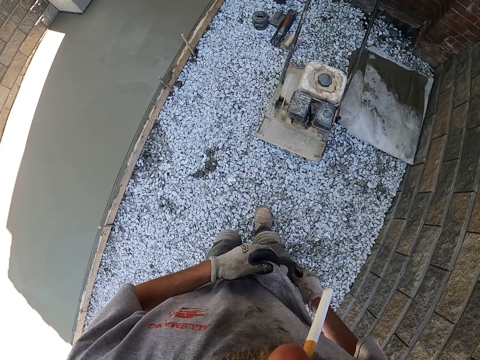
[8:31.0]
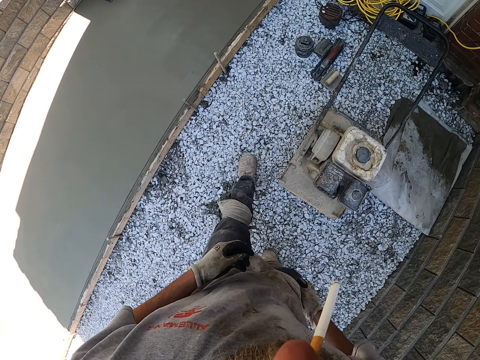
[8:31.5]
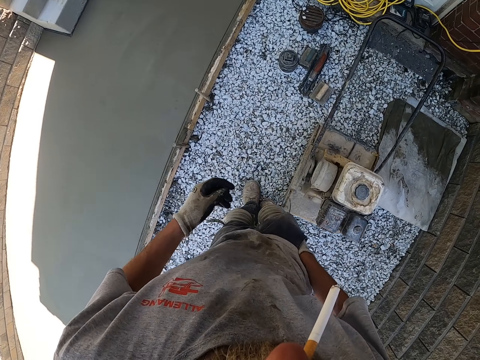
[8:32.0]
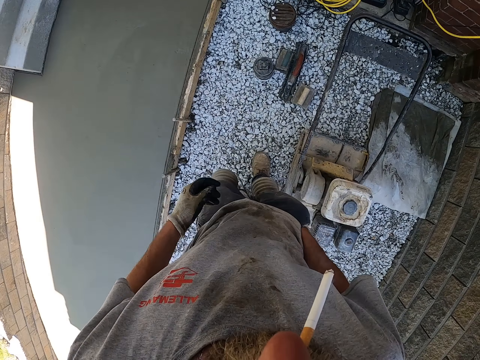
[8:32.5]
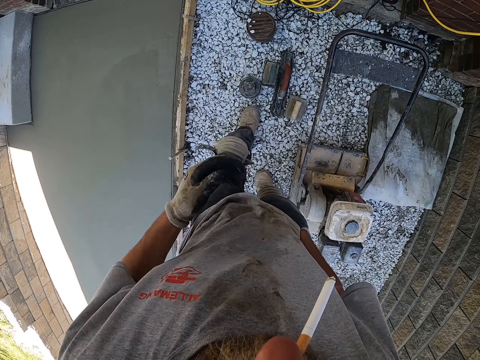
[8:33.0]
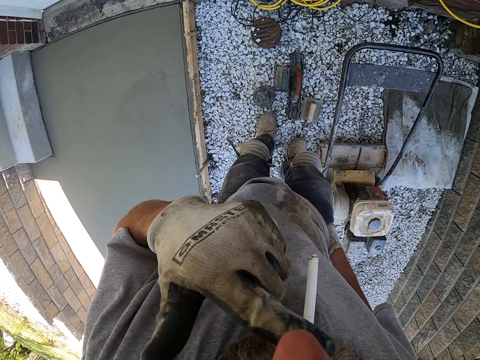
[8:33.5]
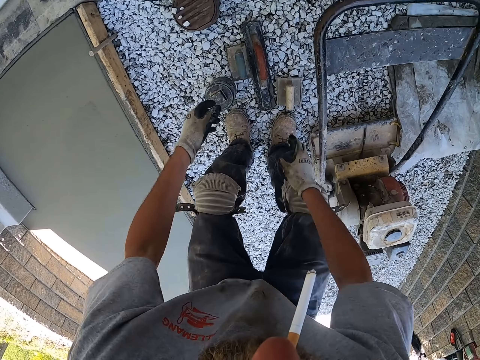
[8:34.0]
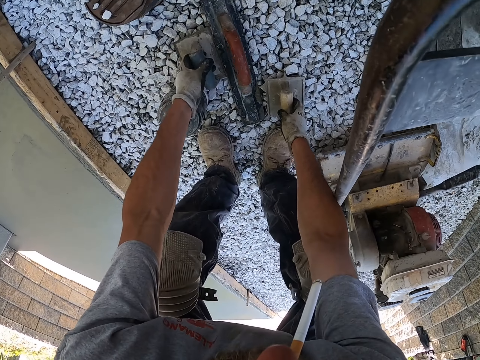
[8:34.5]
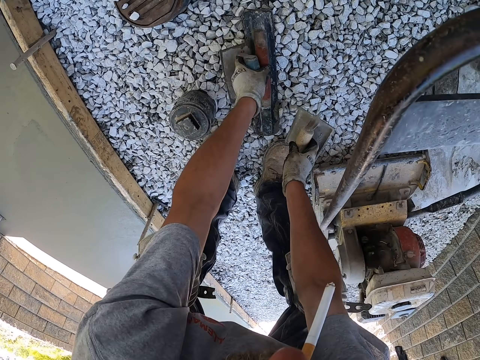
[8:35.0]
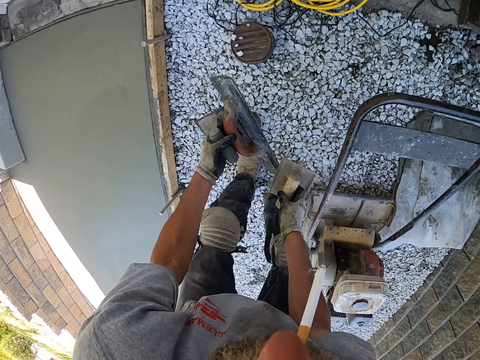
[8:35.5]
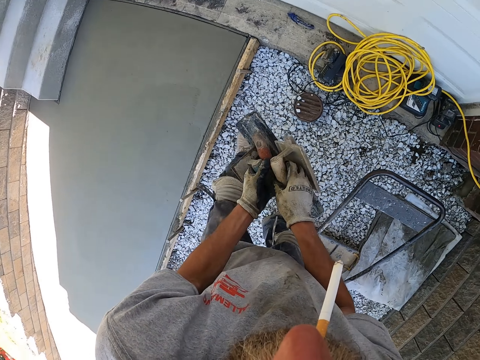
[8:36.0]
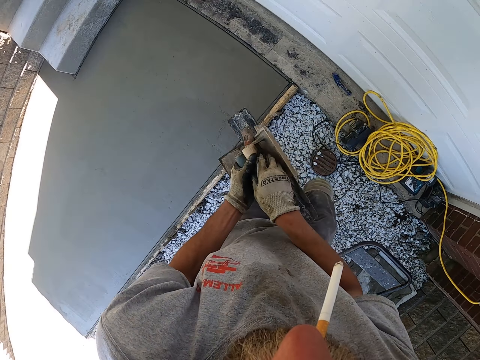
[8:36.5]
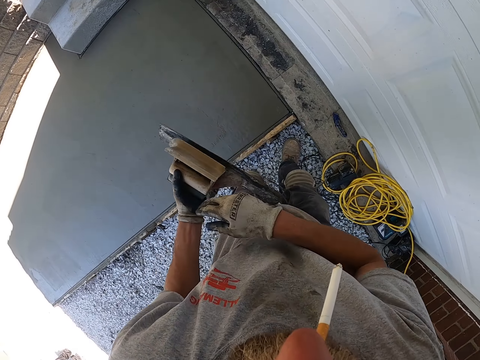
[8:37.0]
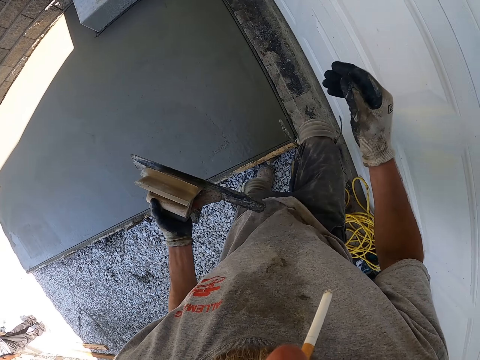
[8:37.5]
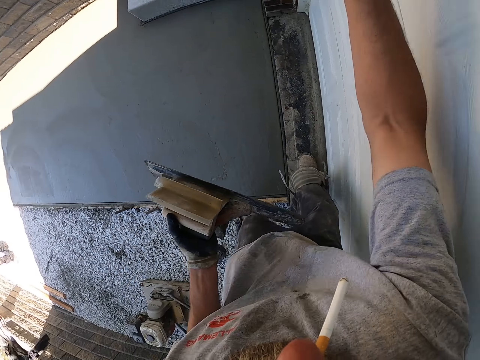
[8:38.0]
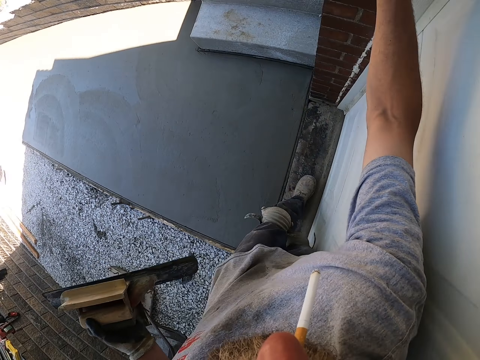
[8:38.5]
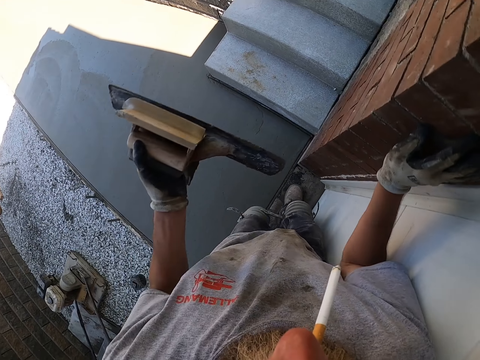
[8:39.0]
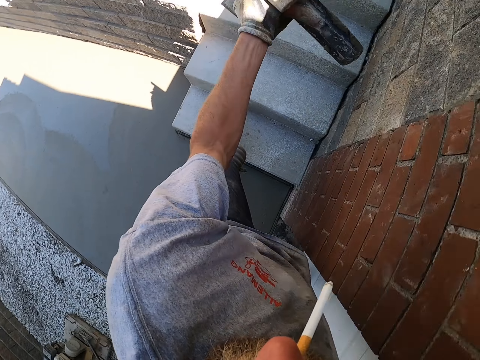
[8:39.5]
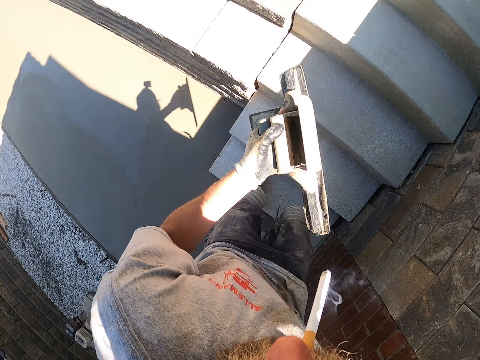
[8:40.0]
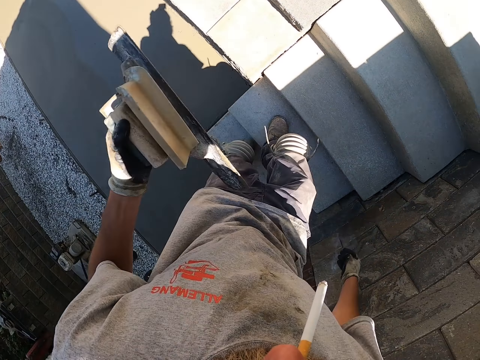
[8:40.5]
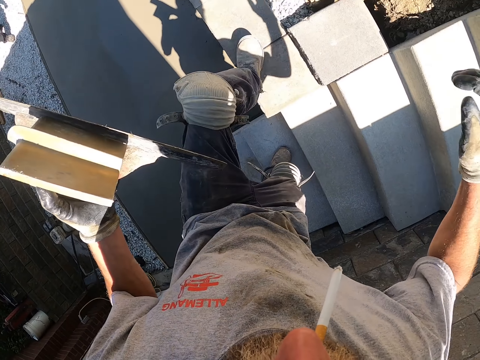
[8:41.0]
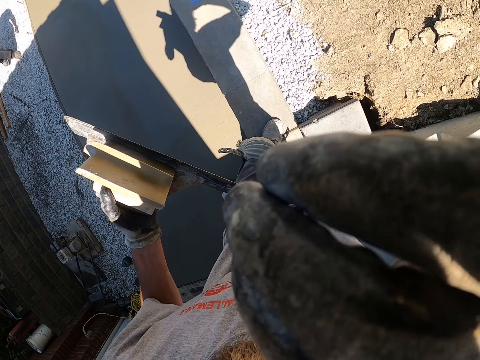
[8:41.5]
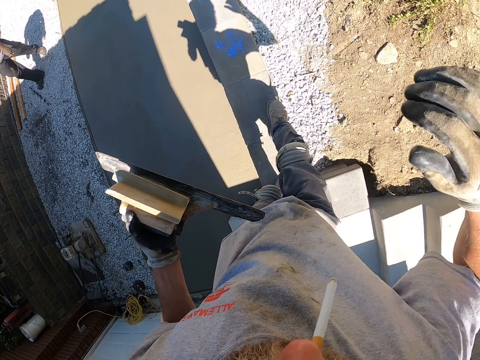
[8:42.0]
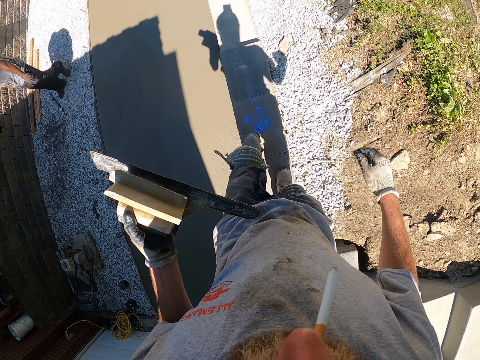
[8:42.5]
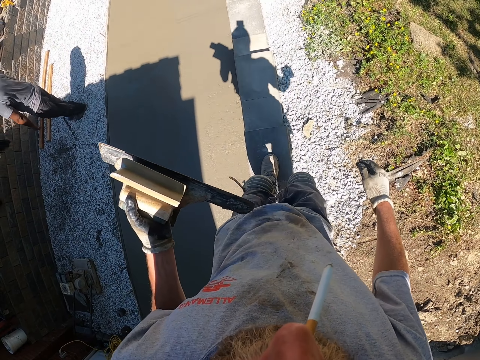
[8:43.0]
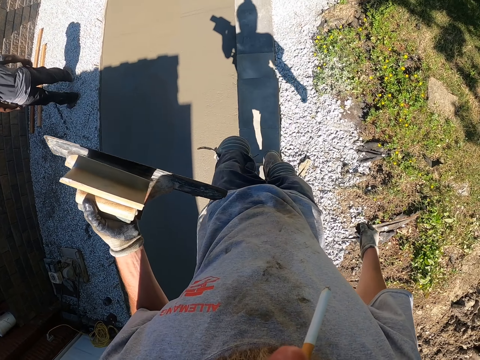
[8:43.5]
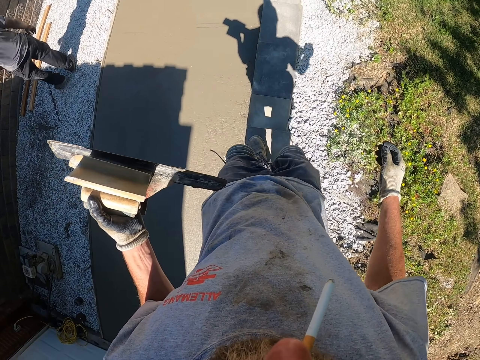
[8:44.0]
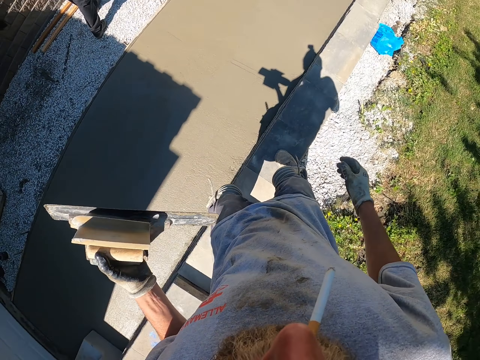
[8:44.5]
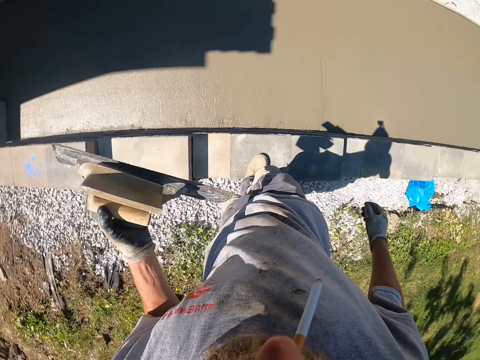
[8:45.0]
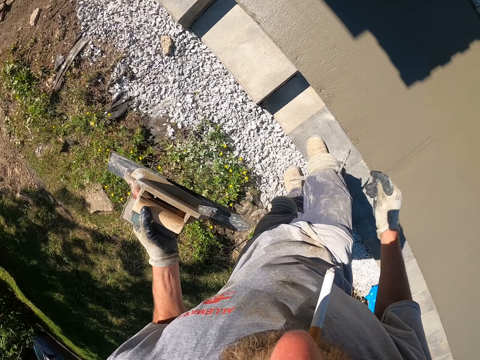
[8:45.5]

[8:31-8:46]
The camera wearer pockets the pack and lighter in his pocket on his way along the floor. He walks. He collects rectangular trowels on the ground. He shifts the trowels to his left hand. He carries the trowels along the floor. He walks. He lifts his hand. He wipes his face with his right hand on his way on the wall. He walks.

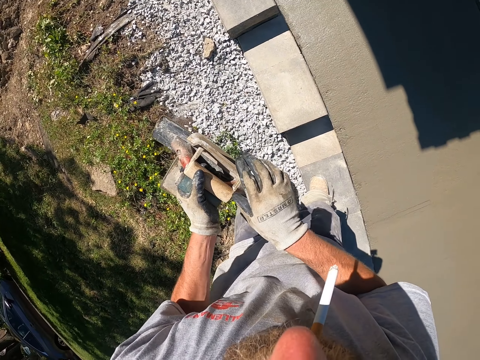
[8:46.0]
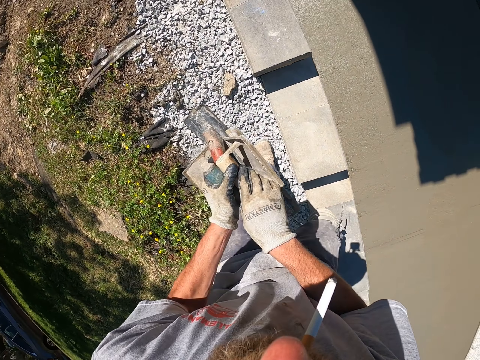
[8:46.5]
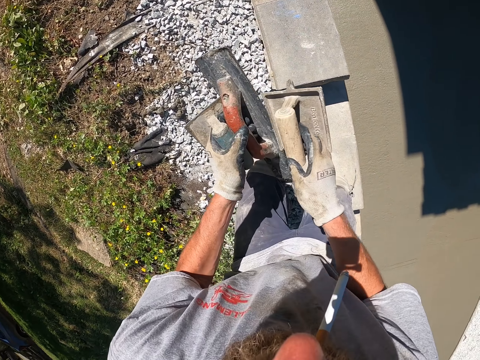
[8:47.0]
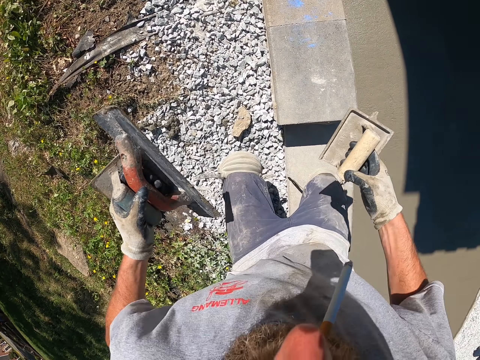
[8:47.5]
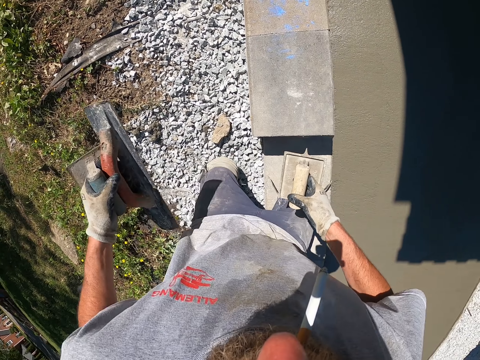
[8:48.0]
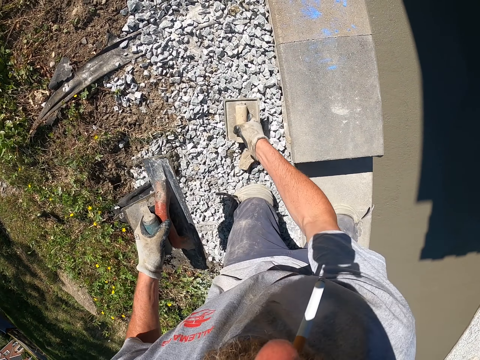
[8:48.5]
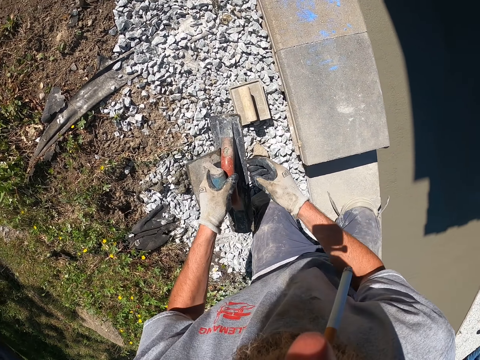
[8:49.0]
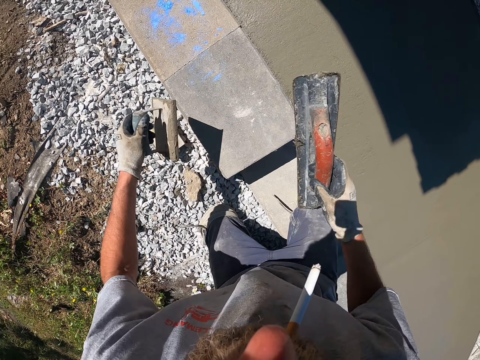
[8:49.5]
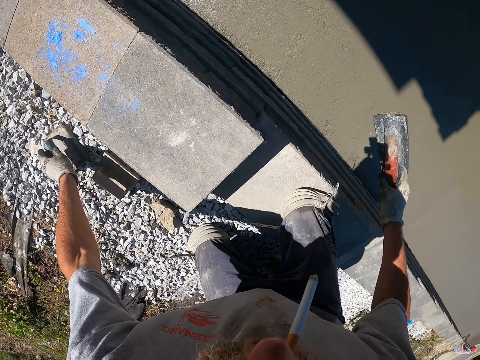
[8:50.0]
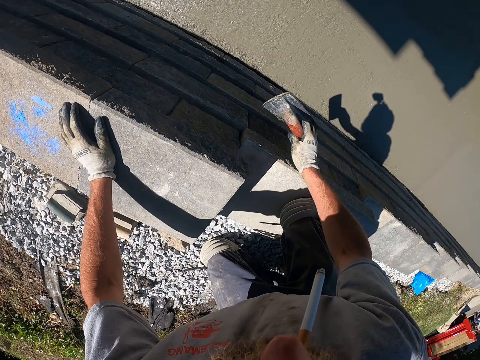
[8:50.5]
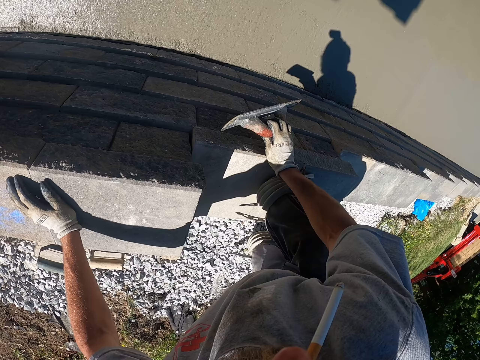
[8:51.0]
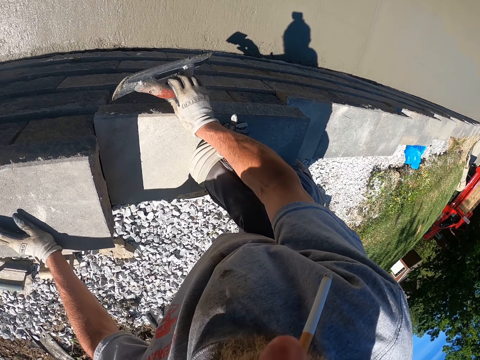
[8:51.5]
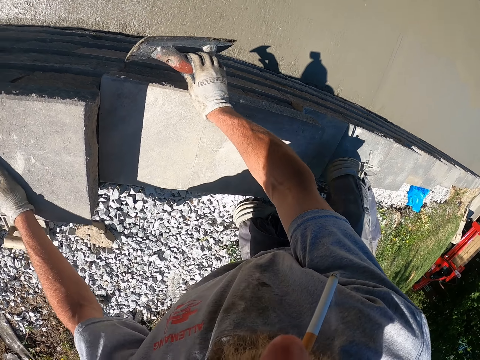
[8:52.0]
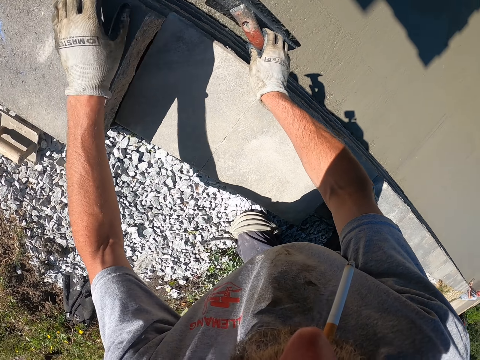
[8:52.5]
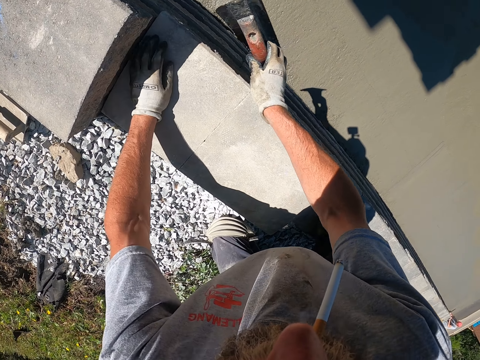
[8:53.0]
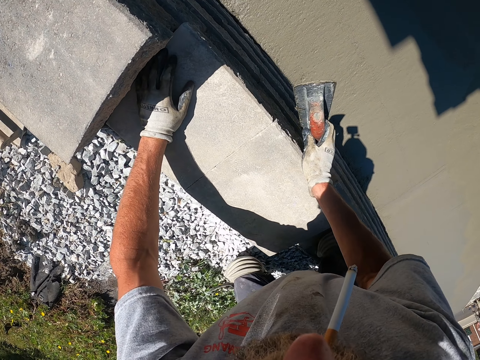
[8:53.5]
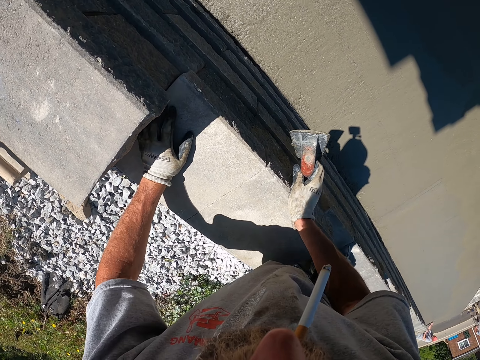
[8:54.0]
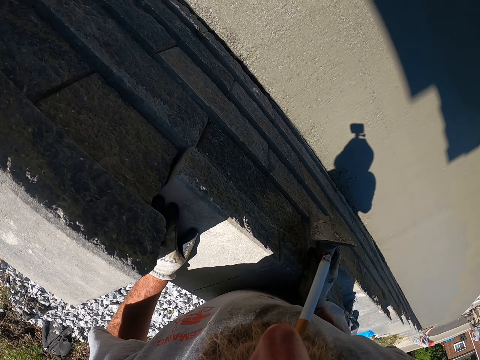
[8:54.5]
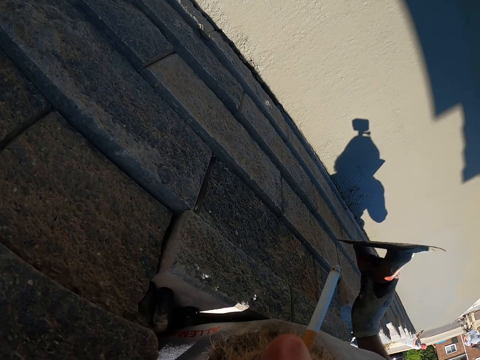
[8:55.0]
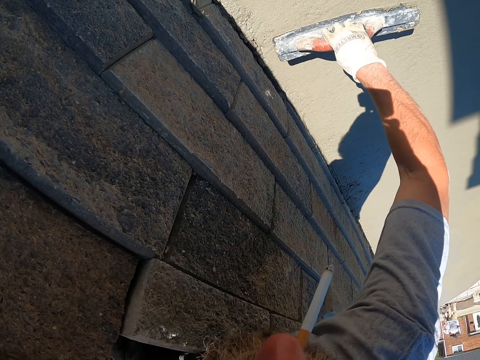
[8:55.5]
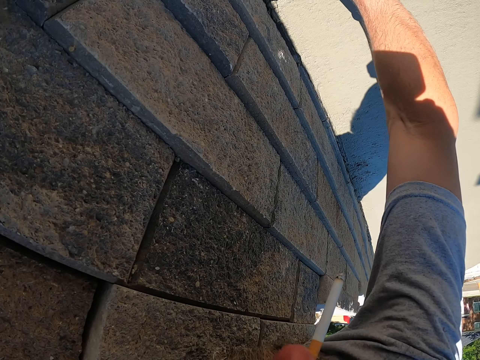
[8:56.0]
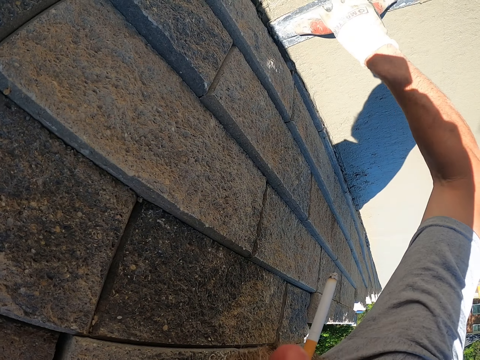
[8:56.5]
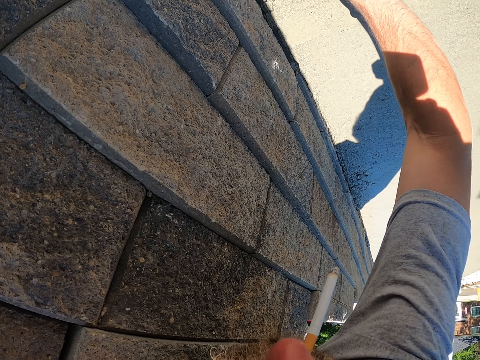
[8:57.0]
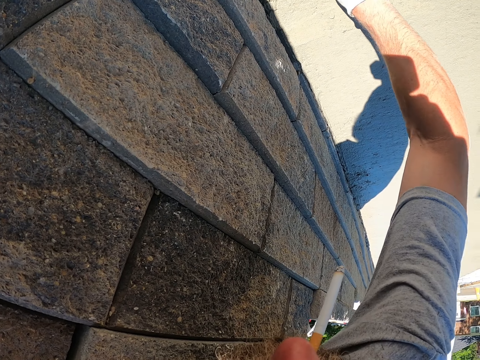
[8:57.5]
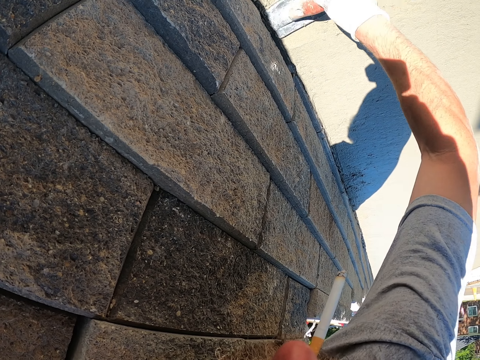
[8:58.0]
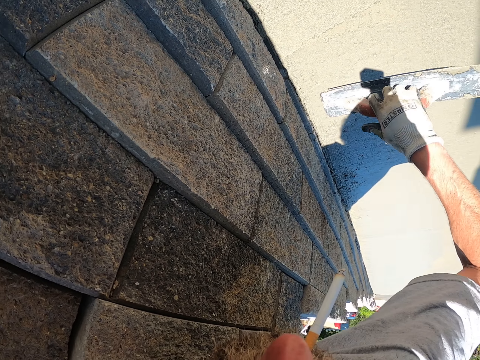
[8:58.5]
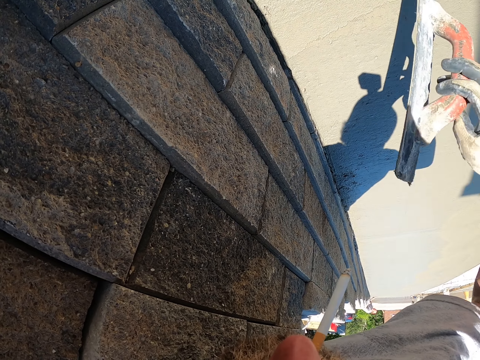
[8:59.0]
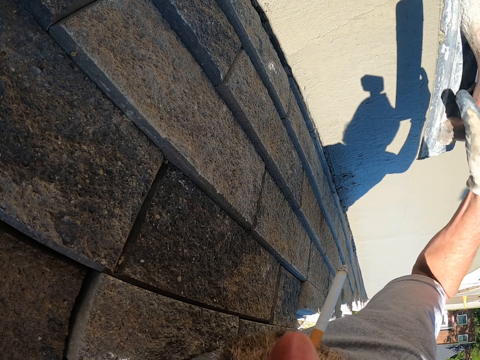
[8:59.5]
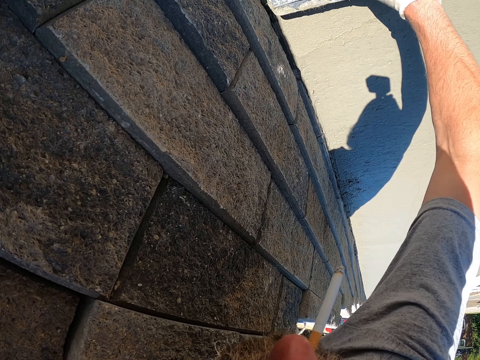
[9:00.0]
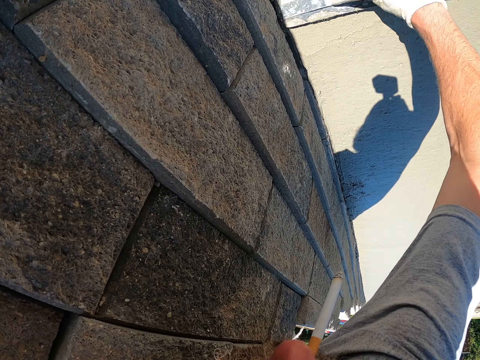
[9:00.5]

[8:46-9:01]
The camera wearer shifts the trowel in the right hand. They kneel on the wall. They drop the rectangular trowel on the ground. They shift the trowel from left to right hand. They drop the trowel in the left hand on the ground. They lay on the wall. They move. They plaster the floor round with the trowel in the right hand. They smoothen the floor.
